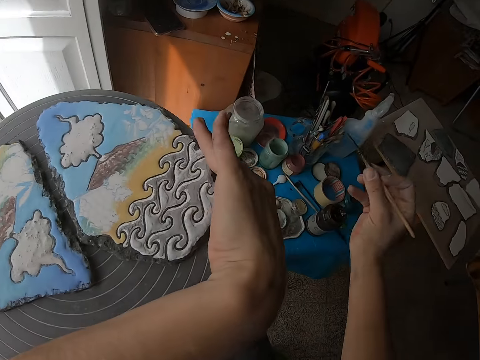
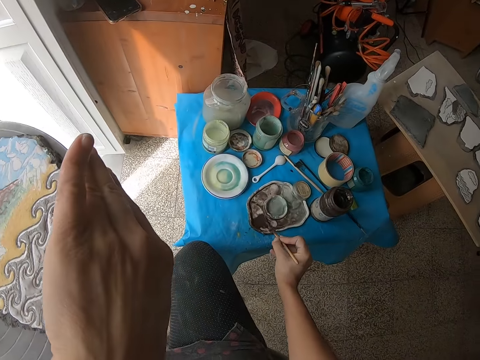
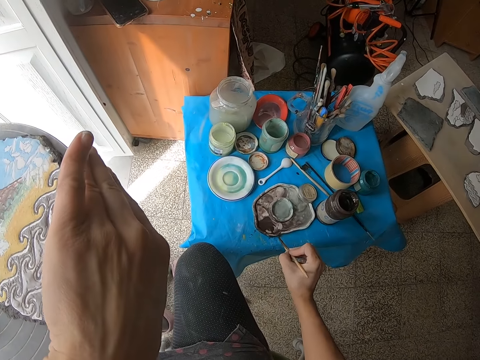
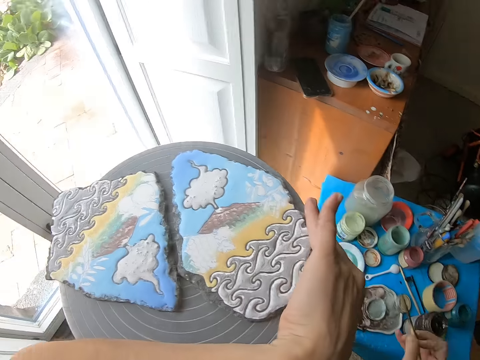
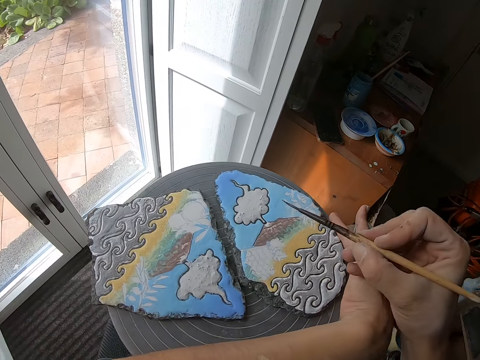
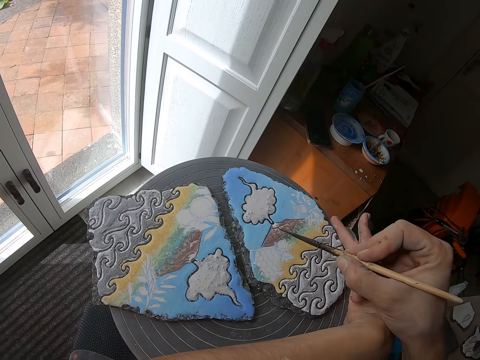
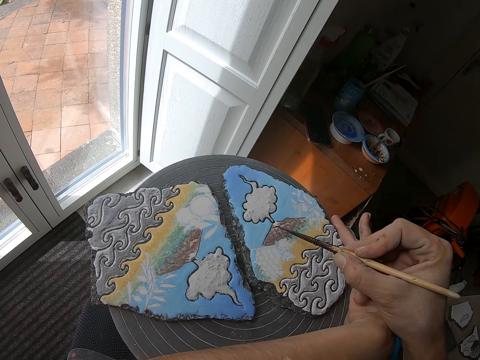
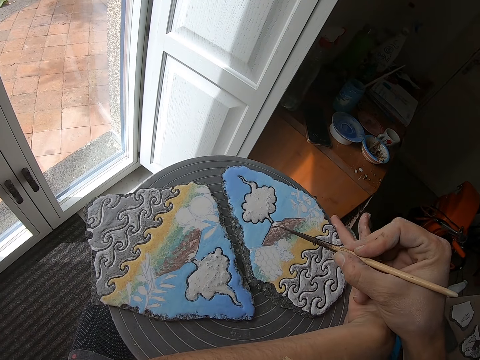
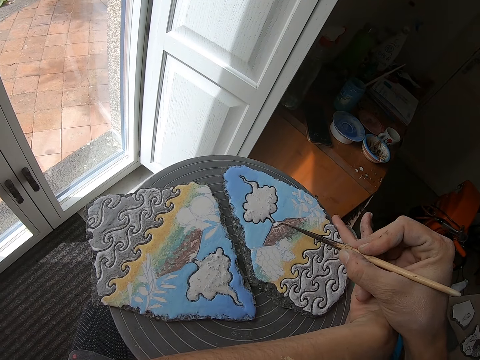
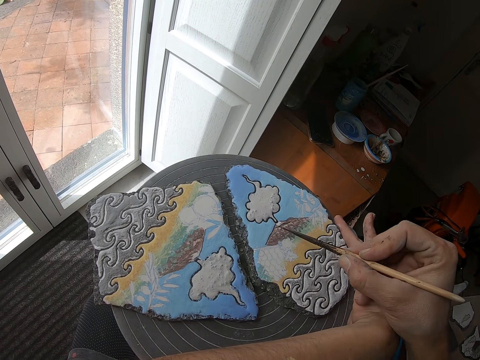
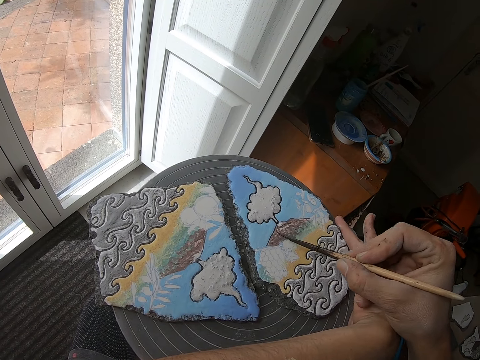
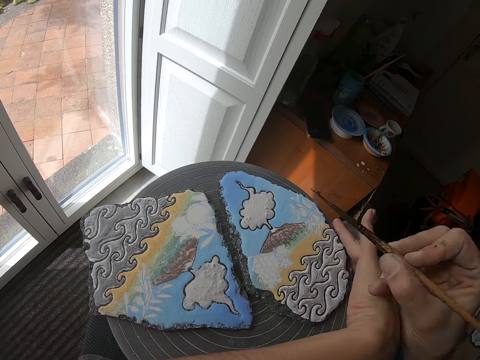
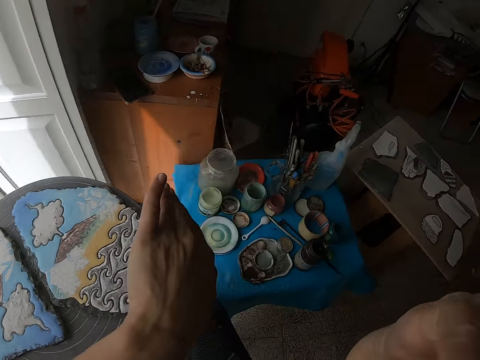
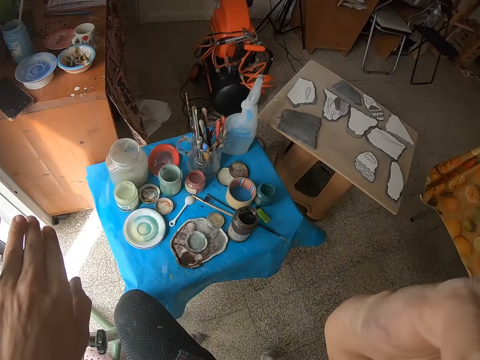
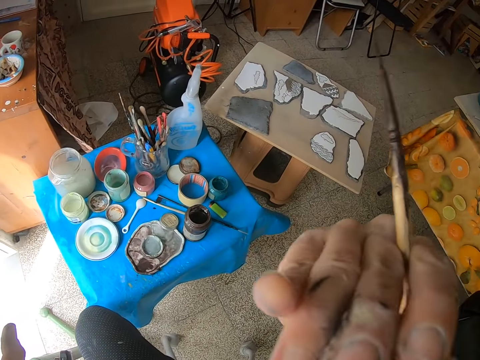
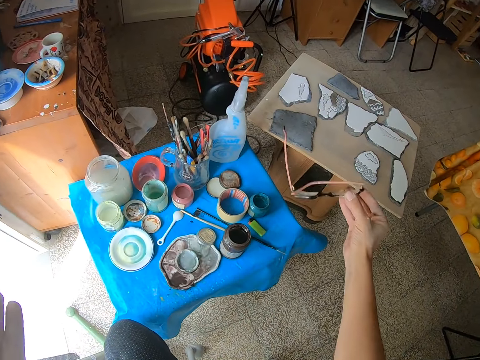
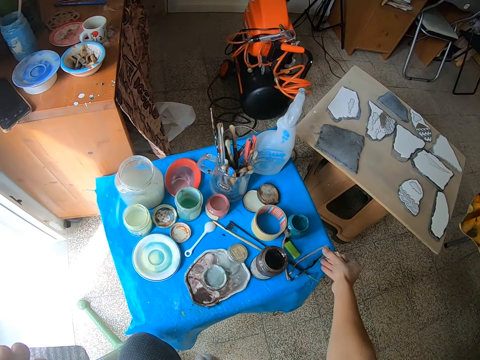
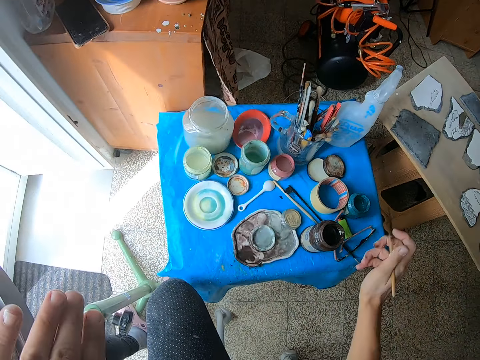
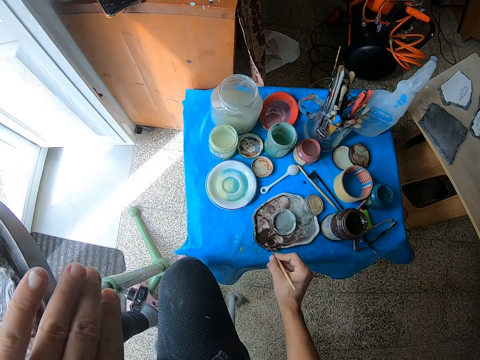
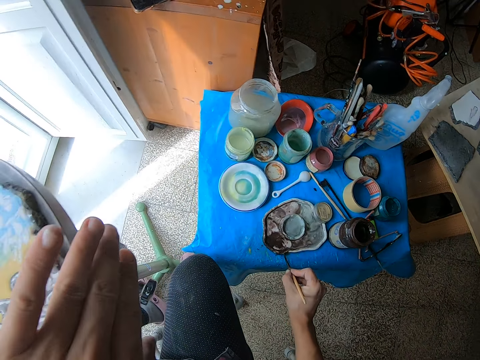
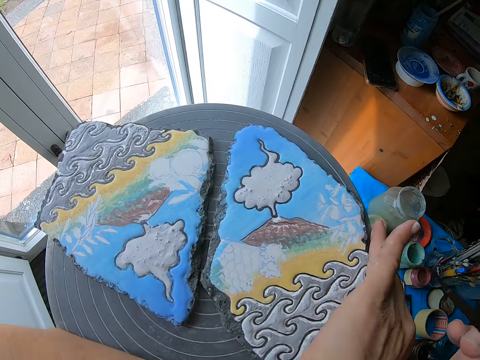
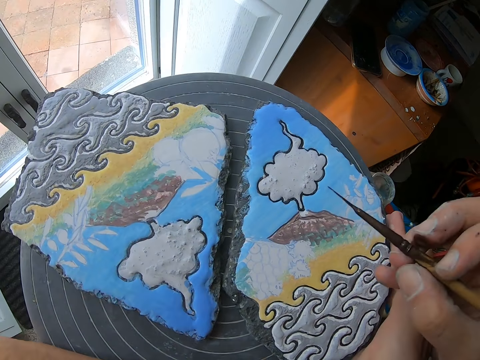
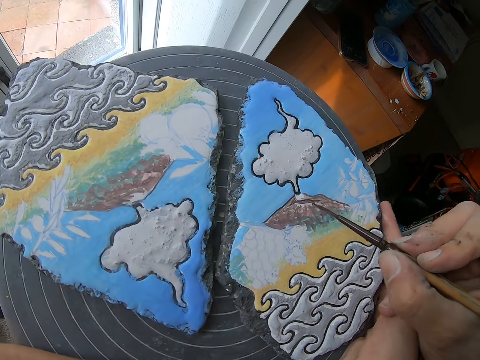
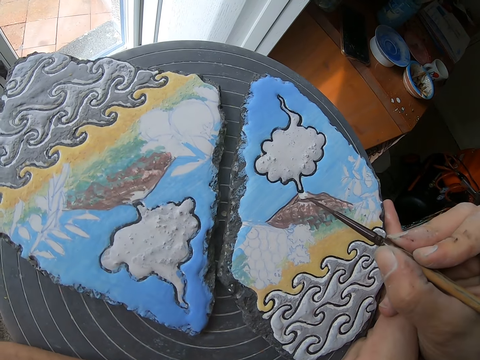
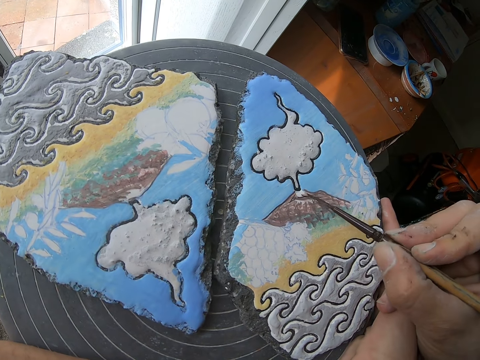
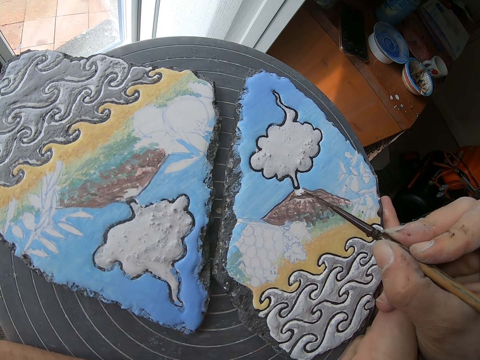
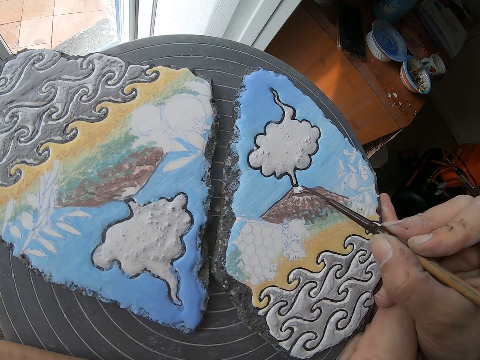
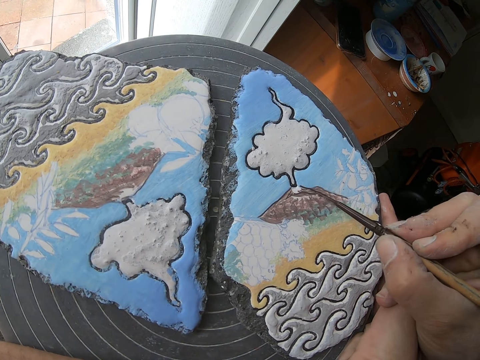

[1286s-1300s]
The camera wearer takes paint from the paint palette with the paint brush in her right hand. She paints the clay canvas with the paint brush in her right hand. She removes glasses from her face with her right hand. She places the glasses on the table with her right hand. She takes paint from the paint palette with the paint brush in her right hand. She paints the clay canvas with the paint brush in her right hand.

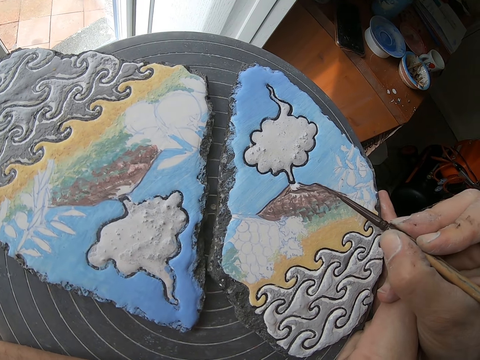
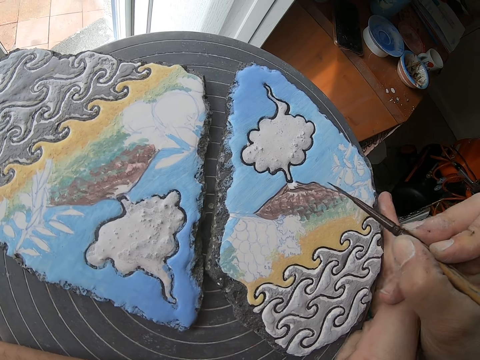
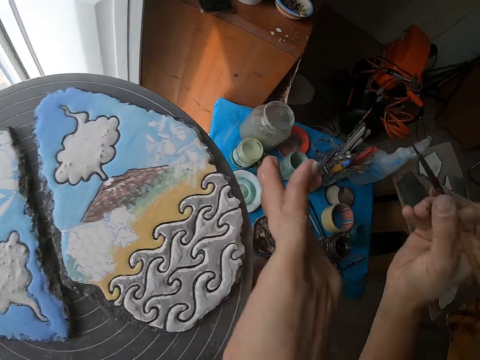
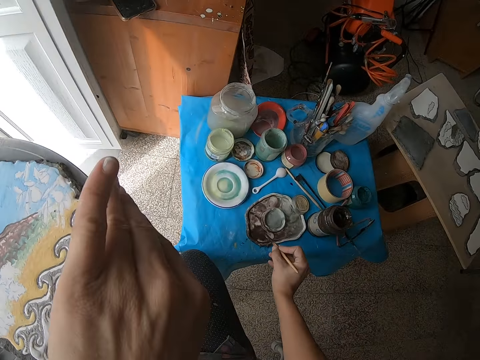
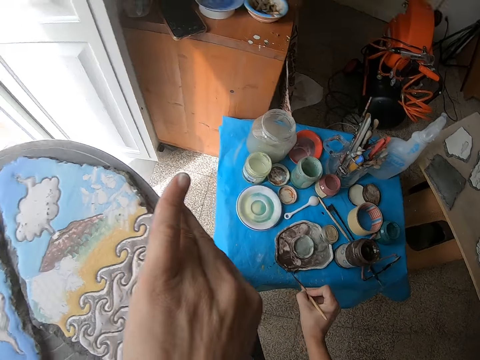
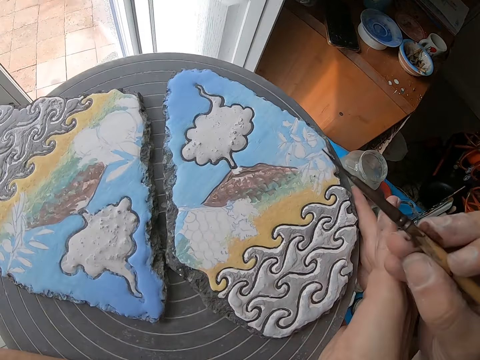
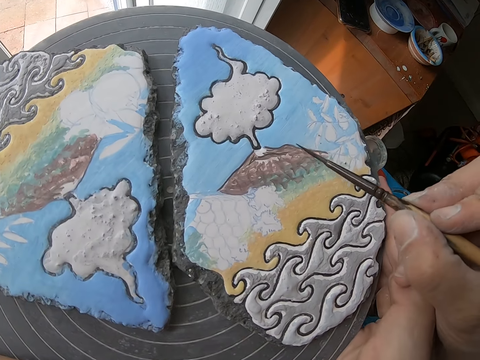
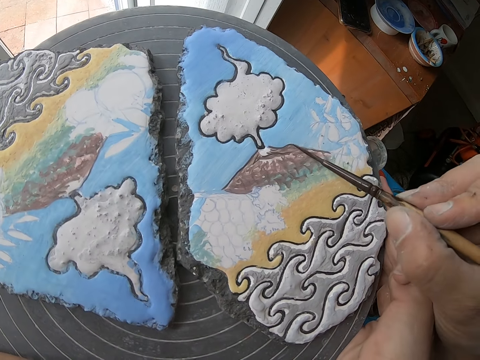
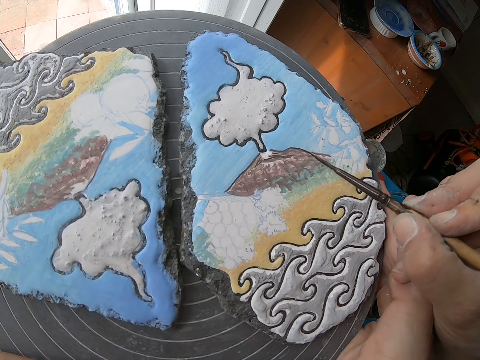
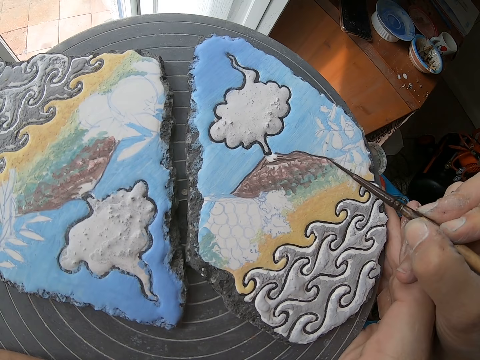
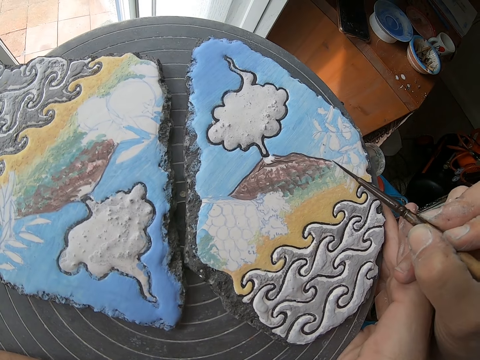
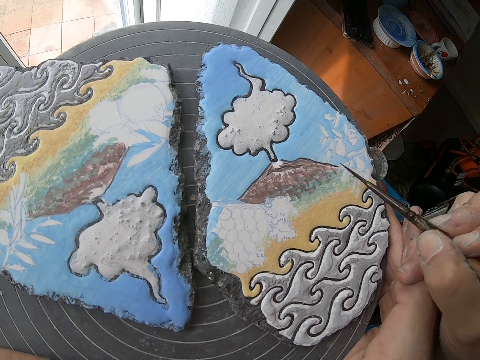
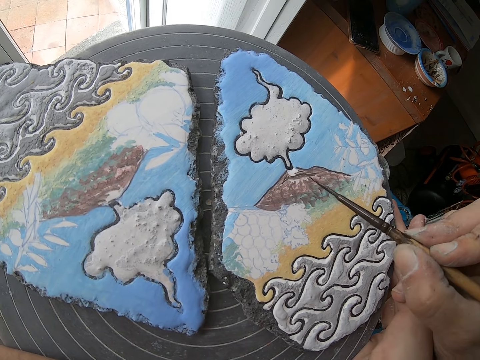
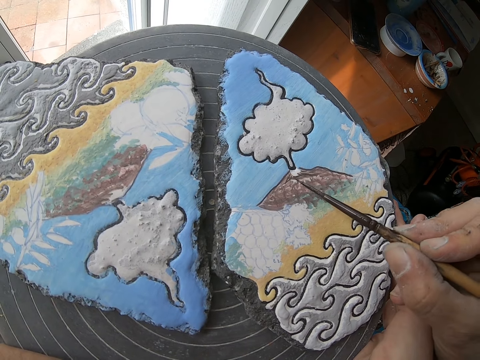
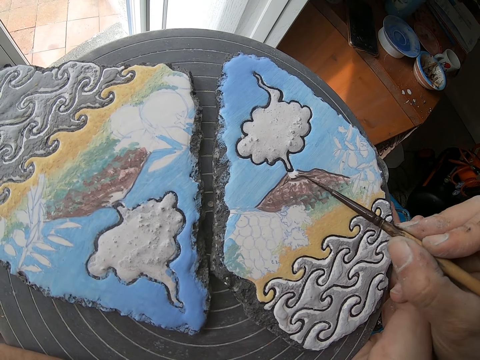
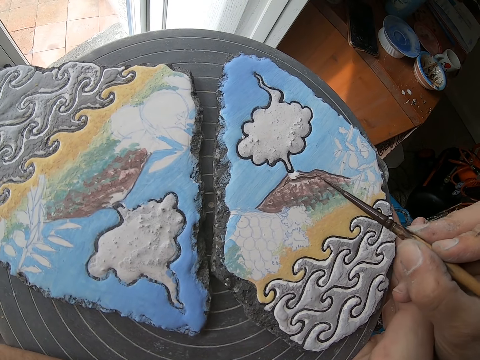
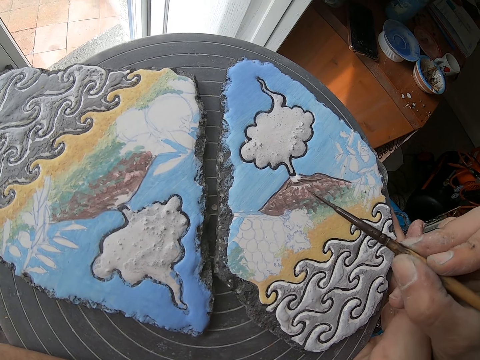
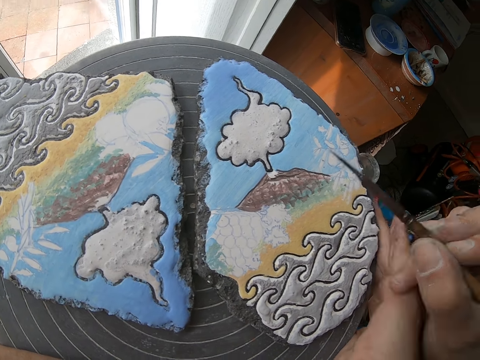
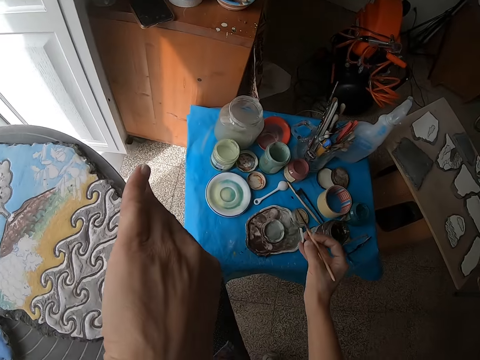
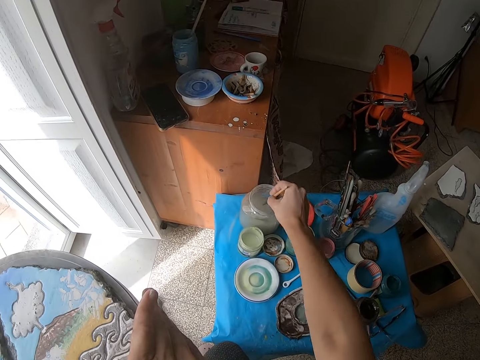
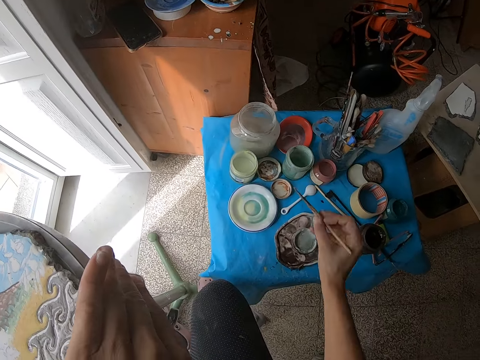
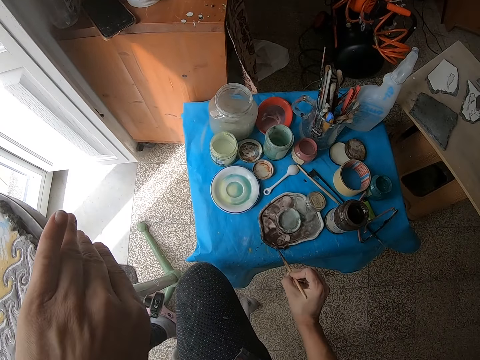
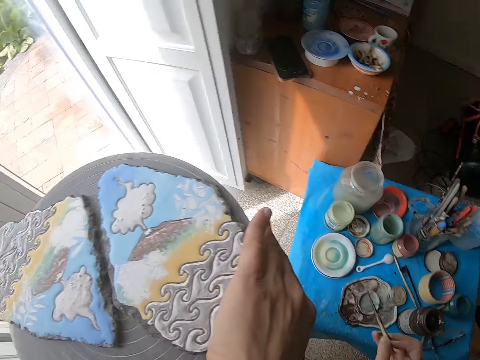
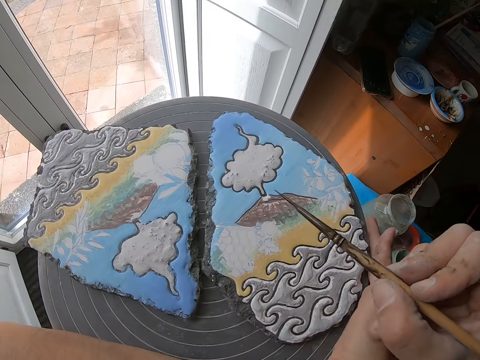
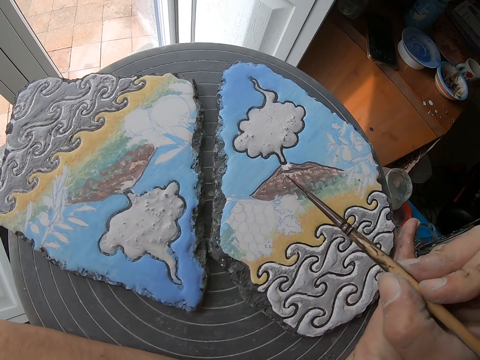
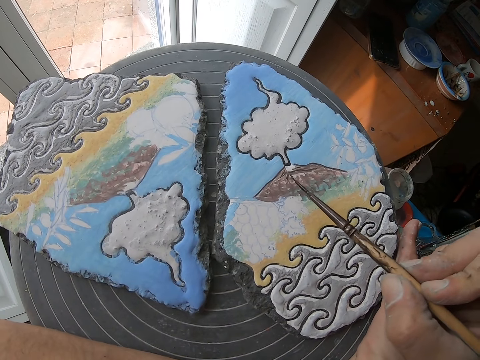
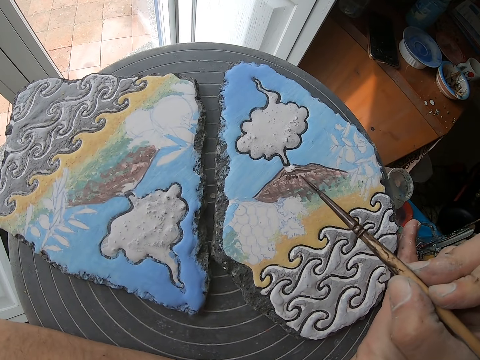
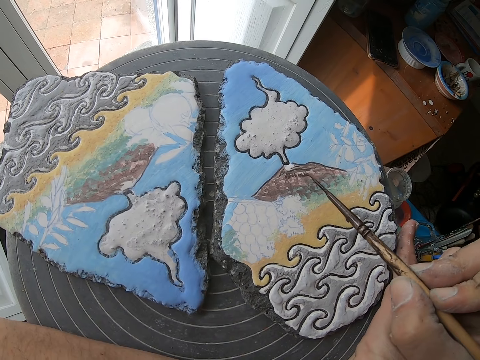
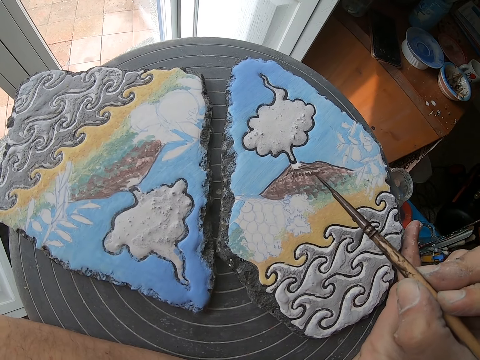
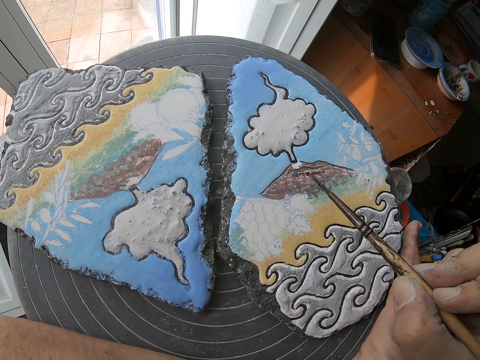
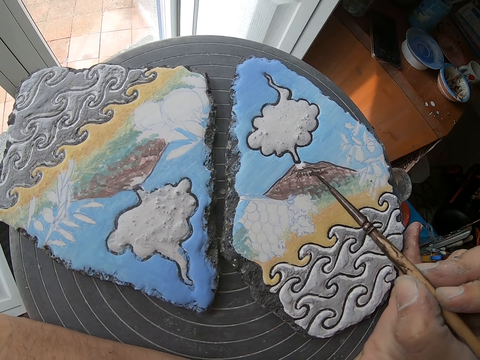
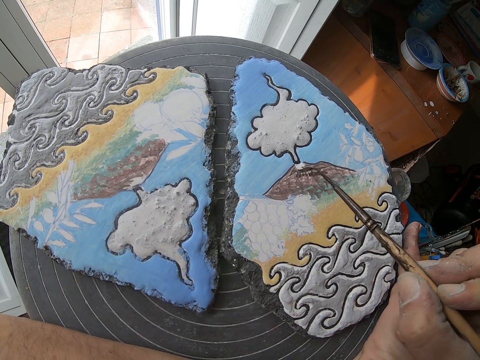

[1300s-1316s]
The camera wearer takes paint from the paint palette with the paint brush in her right hand. She paints the clay canvas with the paint brush in her right hand. She dips the paint brush in her right hand into the jar of water. She takes paint from the paint palette with the paint brush in her right hand. She paints the clay canvas with the paint brush in her right hand.
